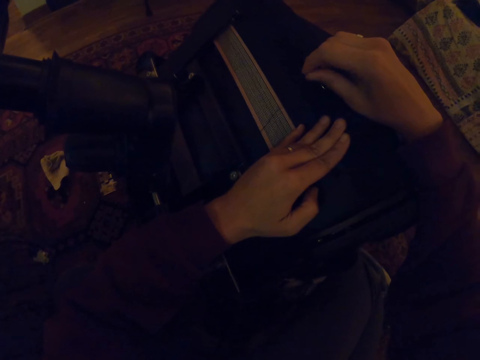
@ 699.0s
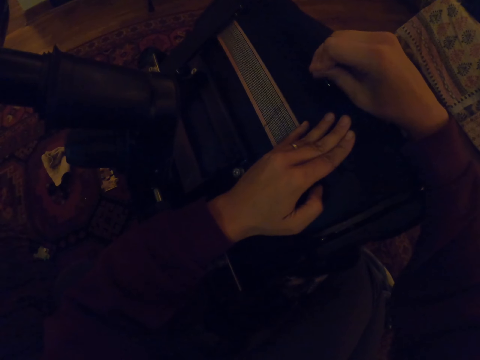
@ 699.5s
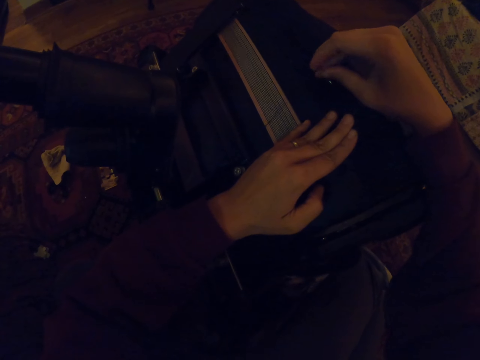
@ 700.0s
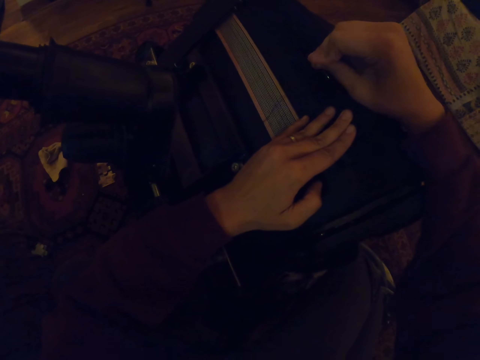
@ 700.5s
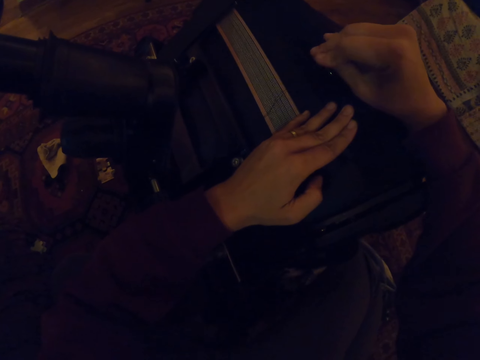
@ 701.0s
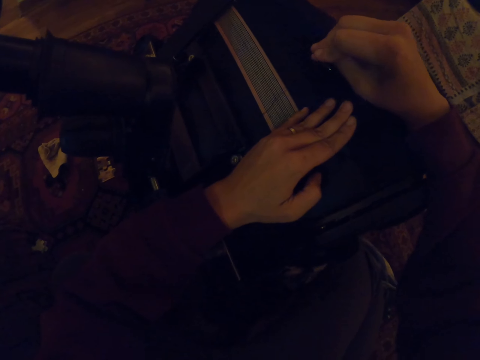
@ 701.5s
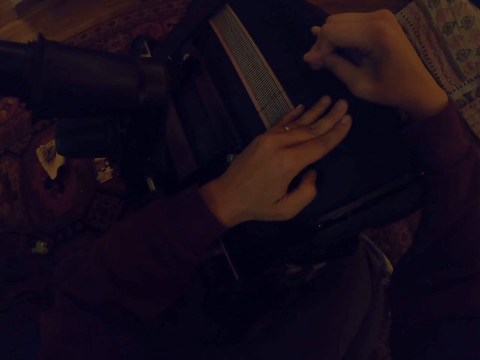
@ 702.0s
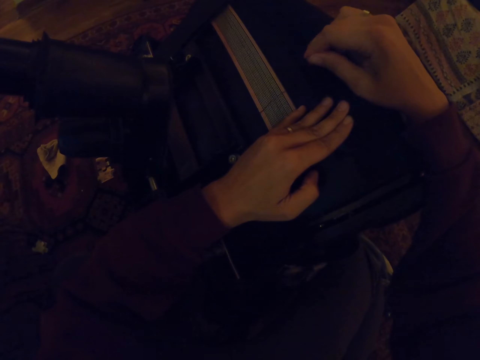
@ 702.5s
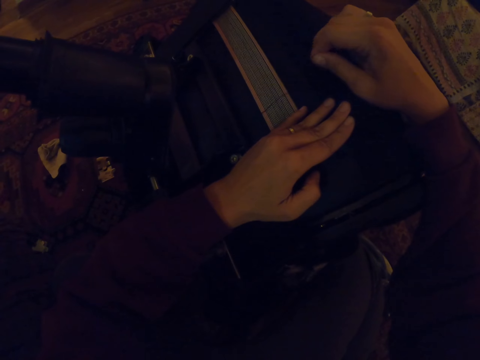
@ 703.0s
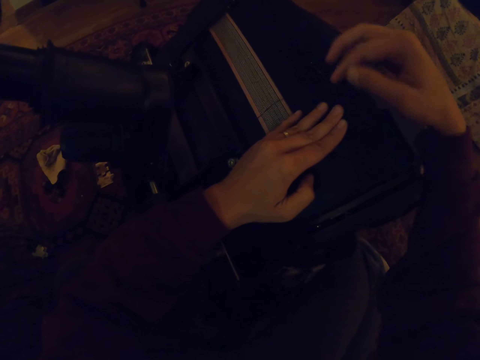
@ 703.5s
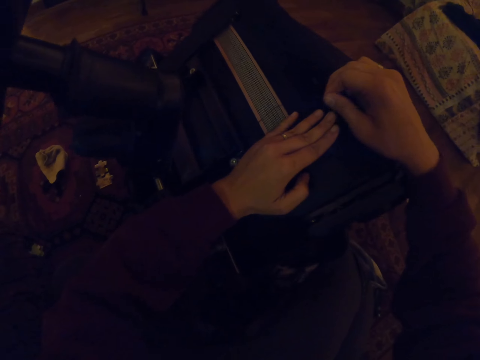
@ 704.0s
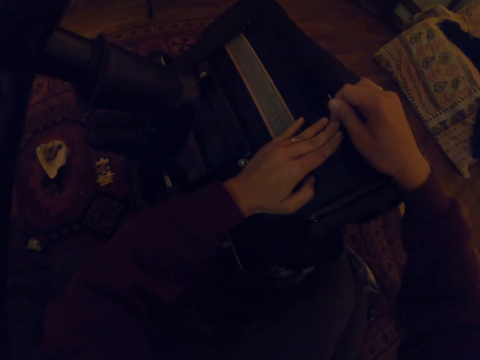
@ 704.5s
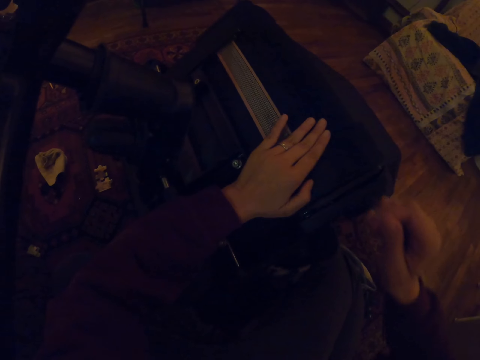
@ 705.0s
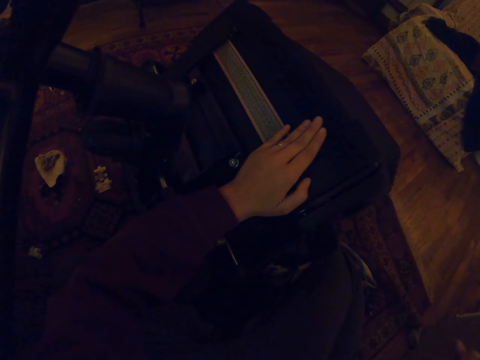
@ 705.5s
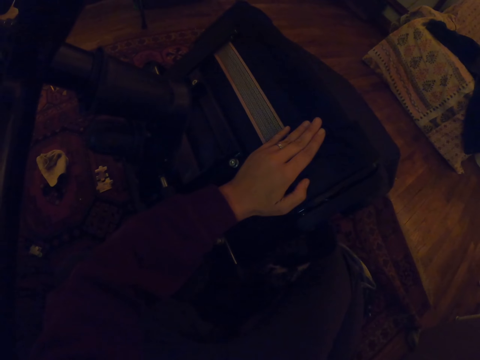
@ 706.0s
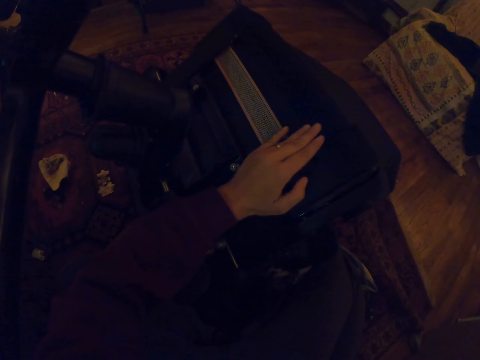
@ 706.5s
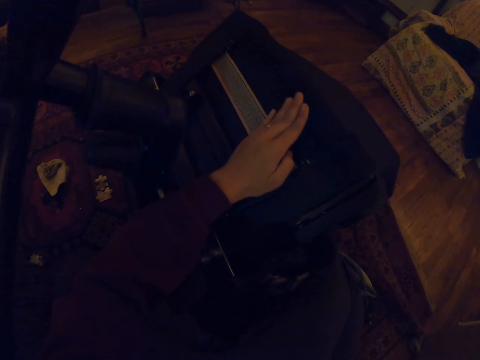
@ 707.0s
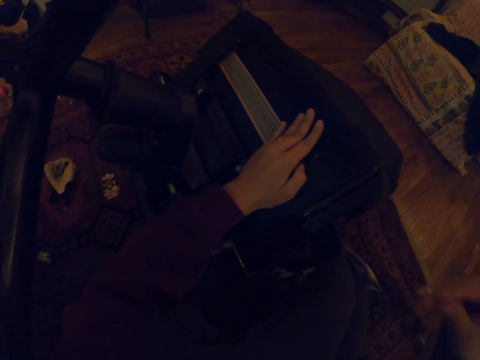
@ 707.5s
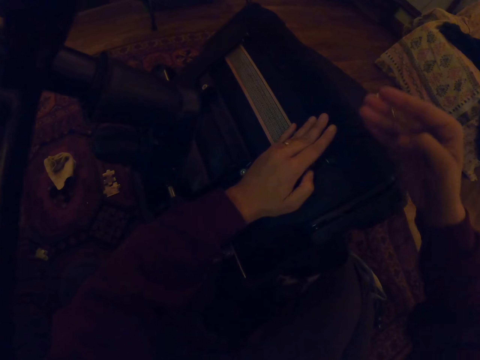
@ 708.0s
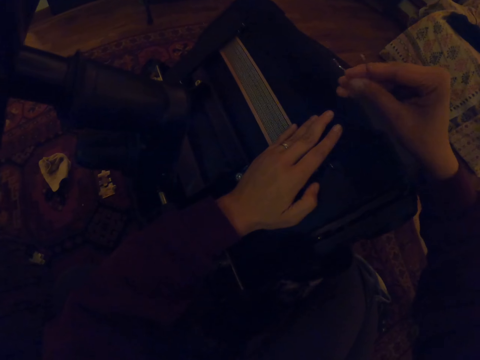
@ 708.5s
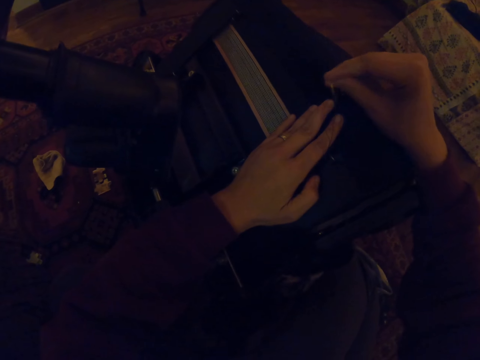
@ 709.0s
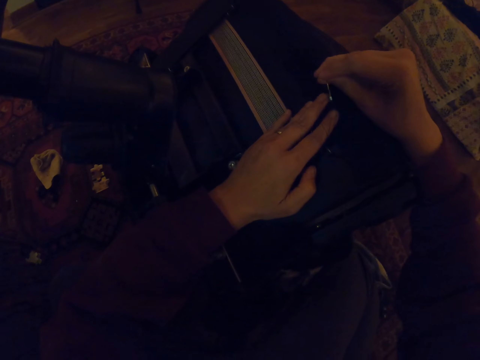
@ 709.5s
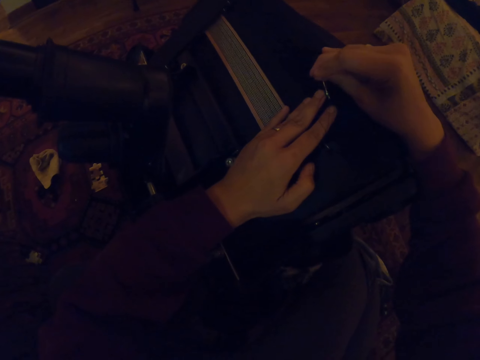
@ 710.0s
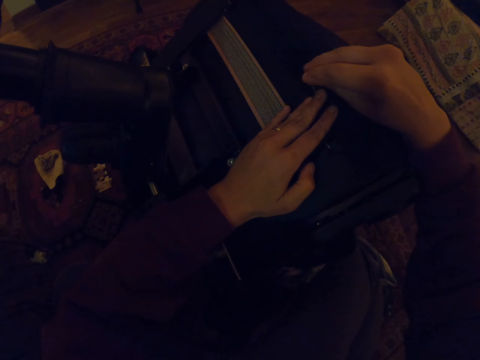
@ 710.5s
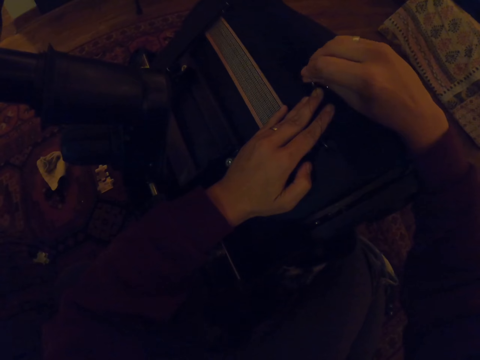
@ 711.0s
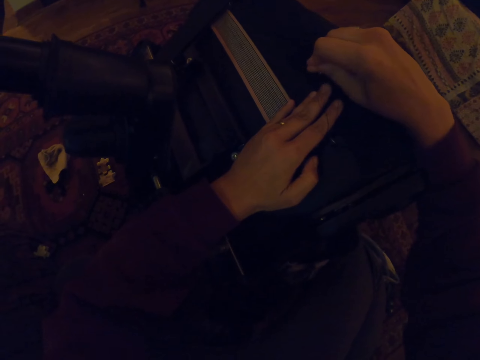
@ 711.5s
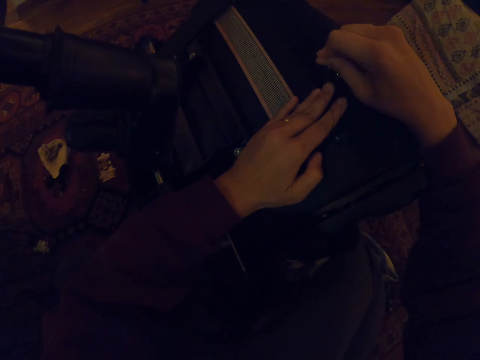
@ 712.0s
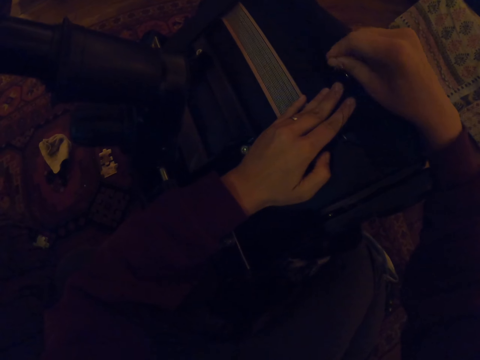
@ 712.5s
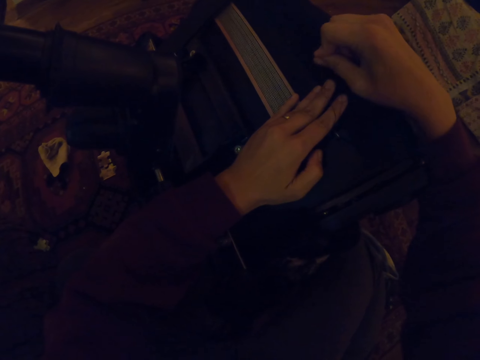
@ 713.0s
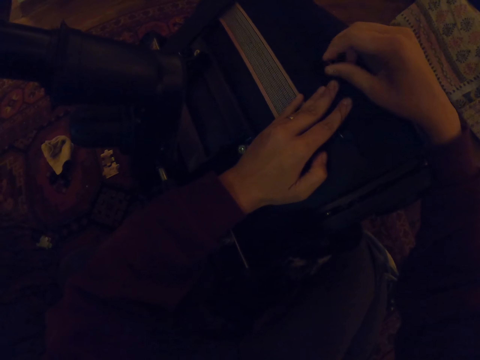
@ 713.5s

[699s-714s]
The camera wearer stretches the thread. They fix the curved hand needle.

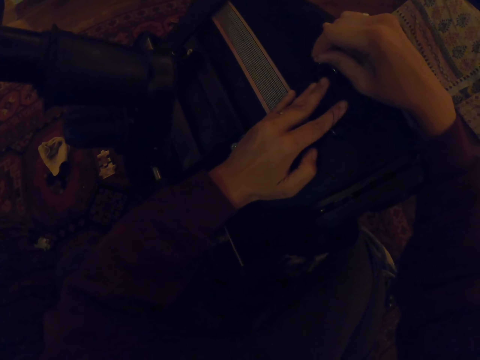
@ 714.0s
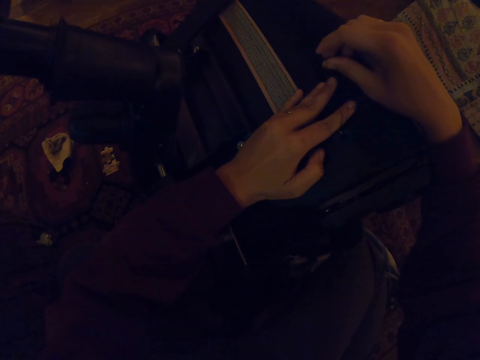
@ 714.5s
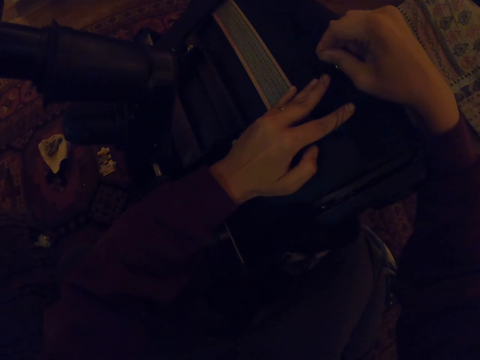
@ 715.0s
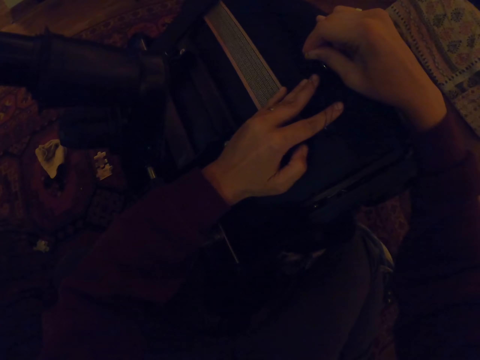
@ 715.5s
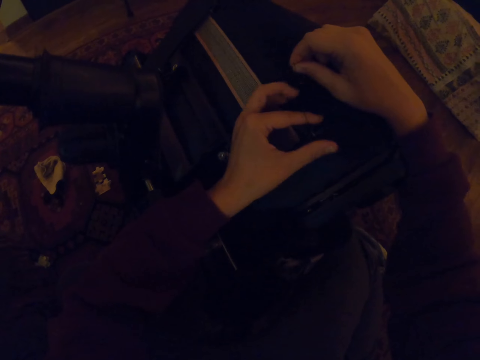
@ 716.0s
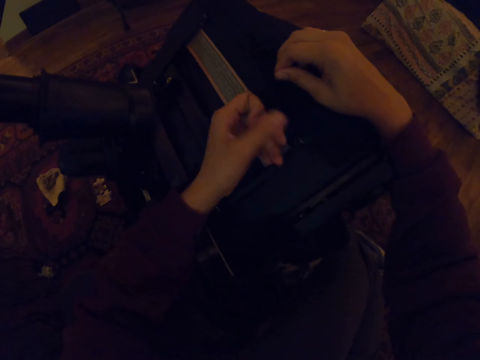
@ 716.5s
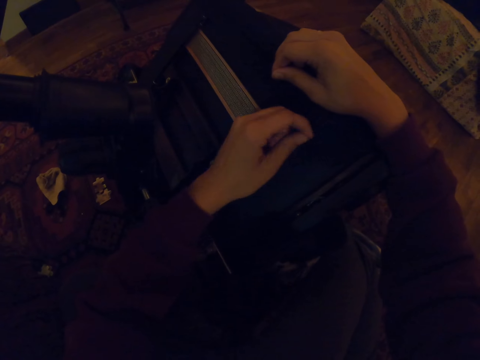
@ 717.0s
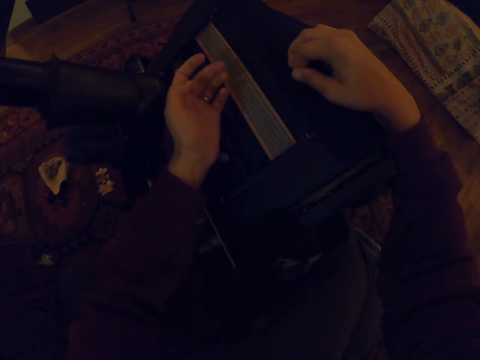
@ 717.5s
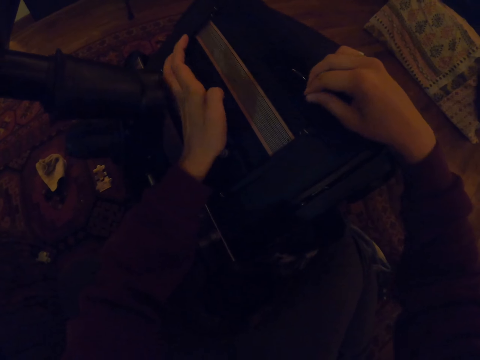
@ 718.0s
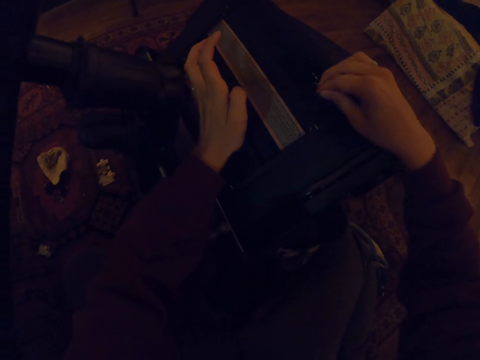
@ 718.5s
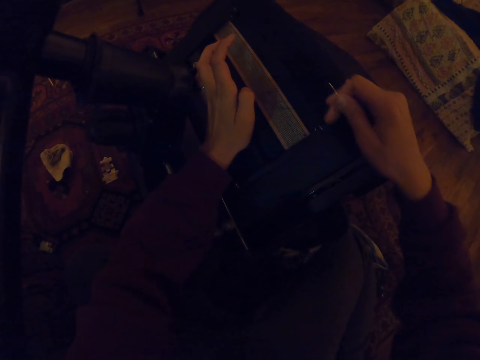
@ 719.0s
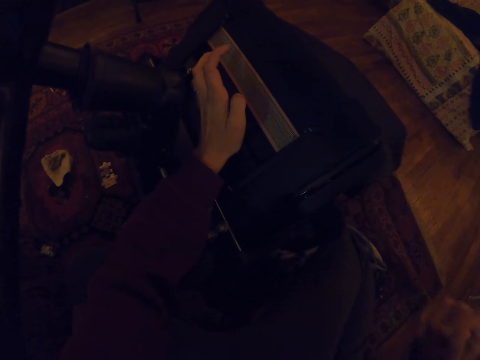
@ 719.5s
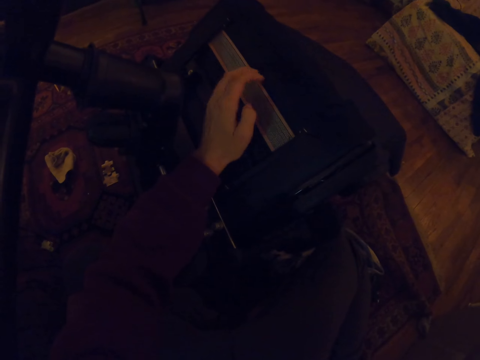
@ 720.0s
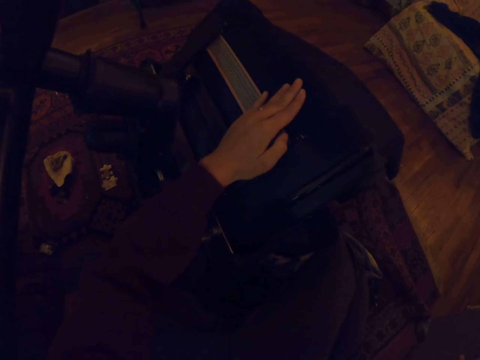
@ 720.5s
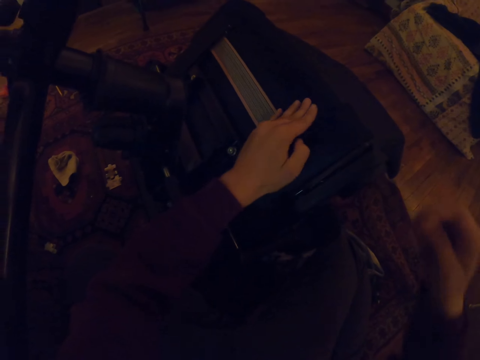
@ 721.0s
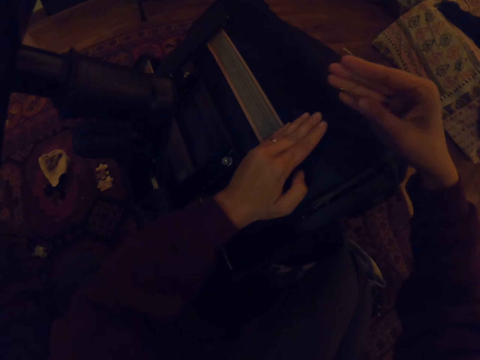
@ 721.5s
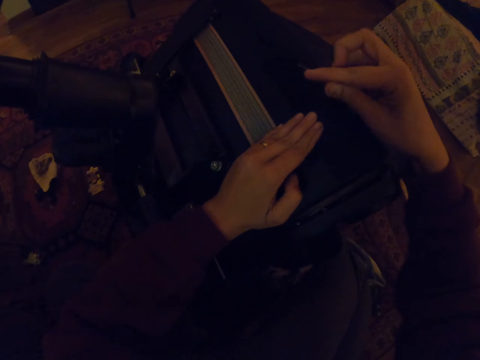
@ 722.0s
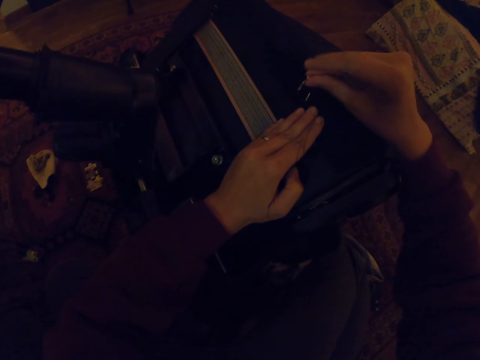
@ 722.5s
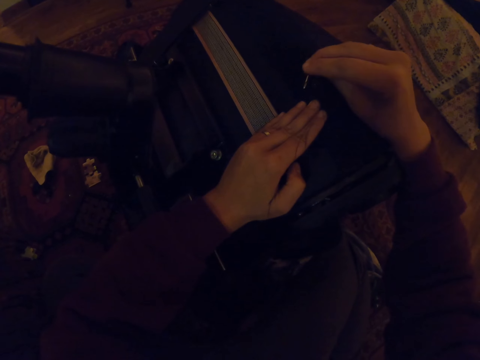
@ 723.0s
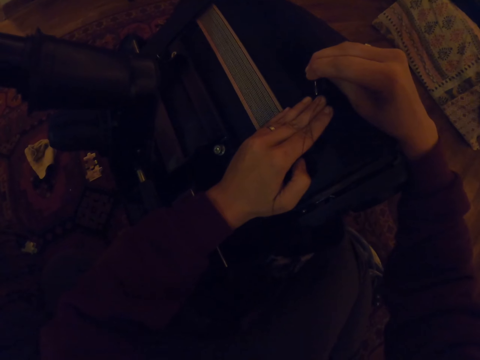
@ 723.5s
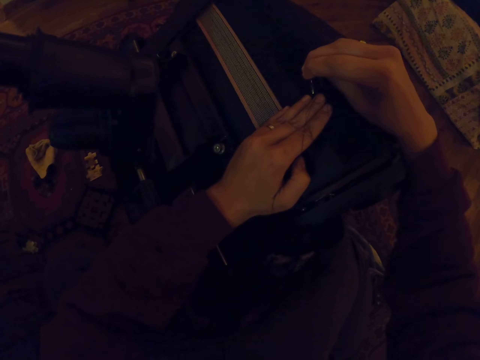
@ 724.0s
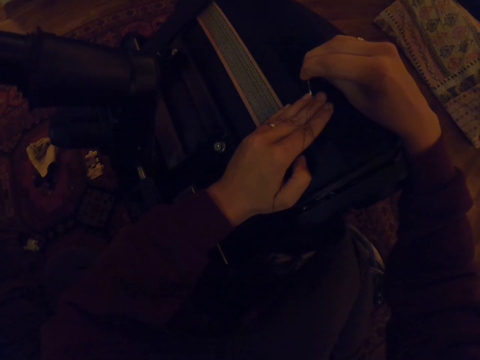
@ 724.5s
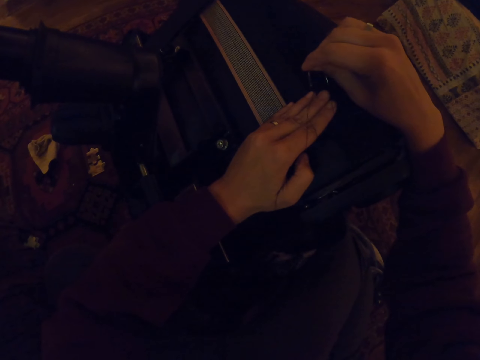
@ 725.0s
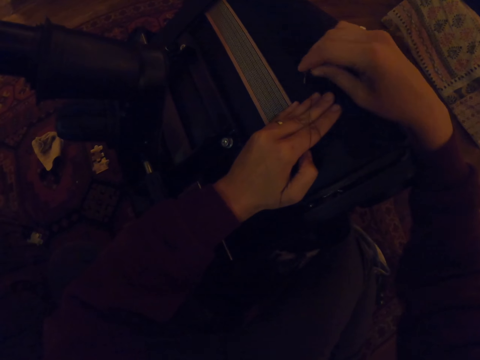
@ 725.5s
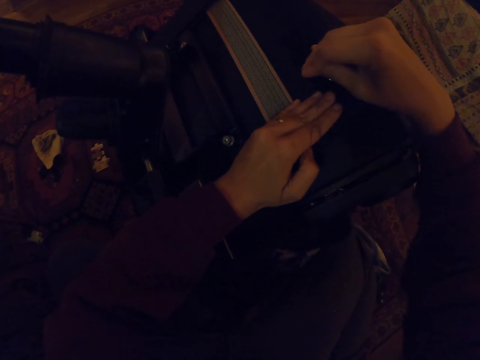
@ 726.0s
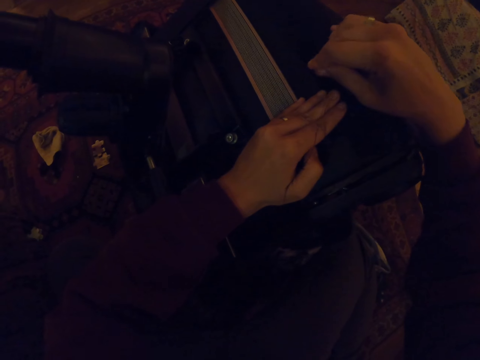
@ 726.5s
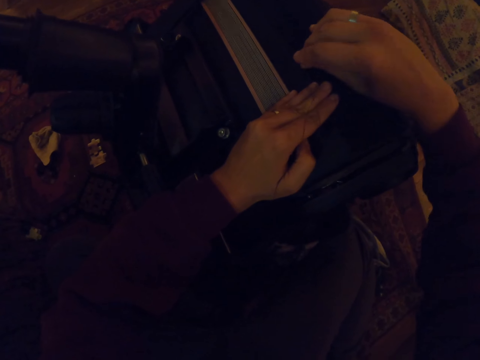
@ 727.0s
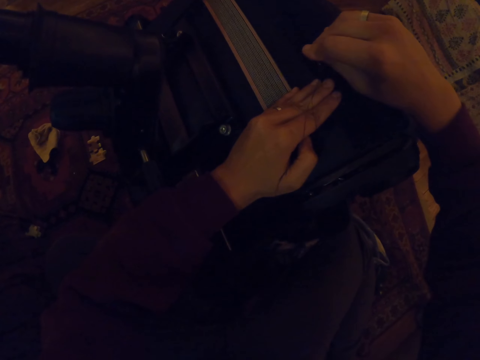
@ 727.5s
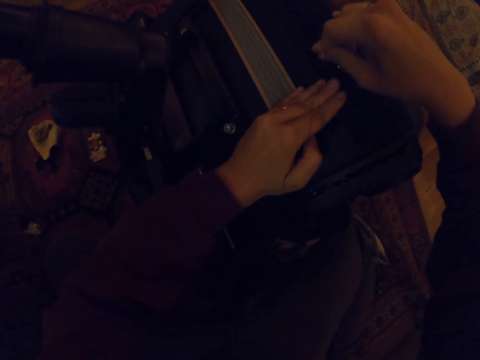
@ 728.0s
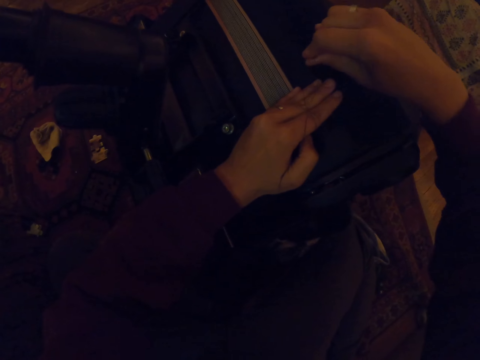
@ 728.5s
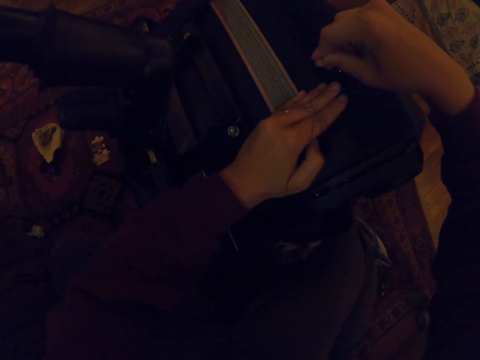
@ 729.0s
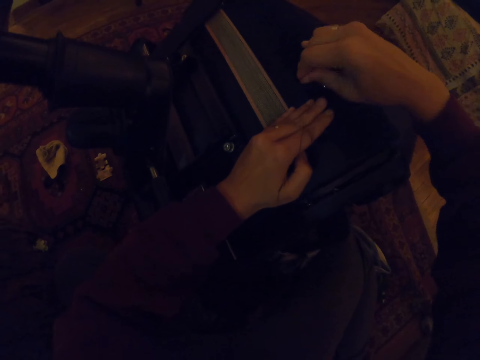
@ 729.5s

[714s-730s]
The camera wearer stretches the thread. They fix the curved hand needle.
